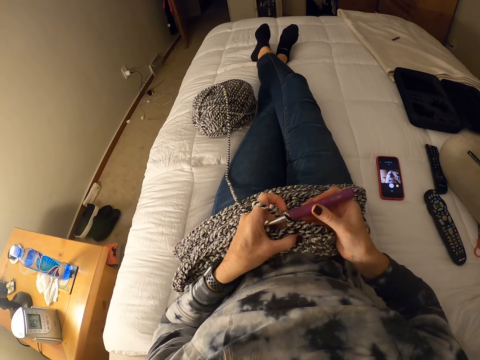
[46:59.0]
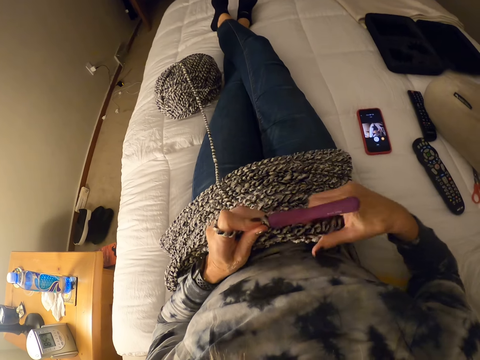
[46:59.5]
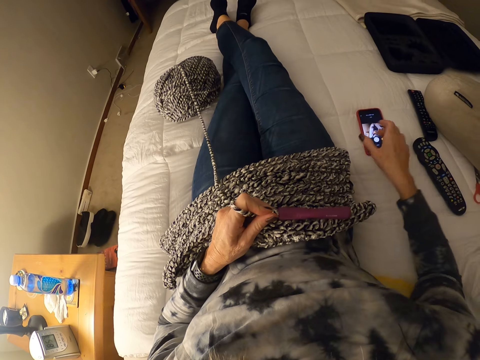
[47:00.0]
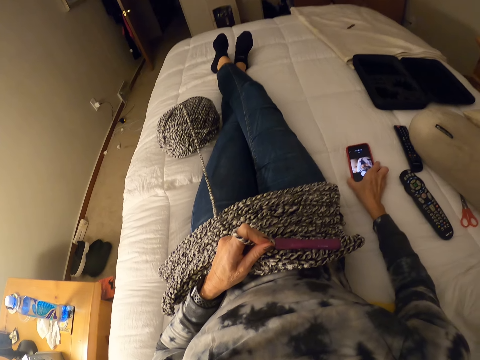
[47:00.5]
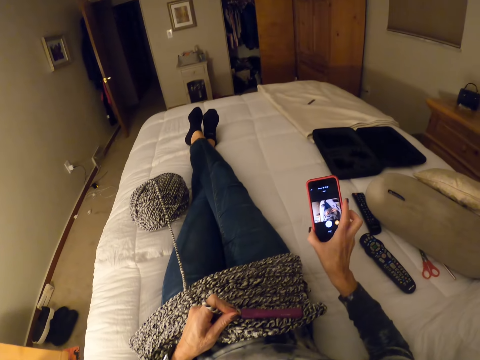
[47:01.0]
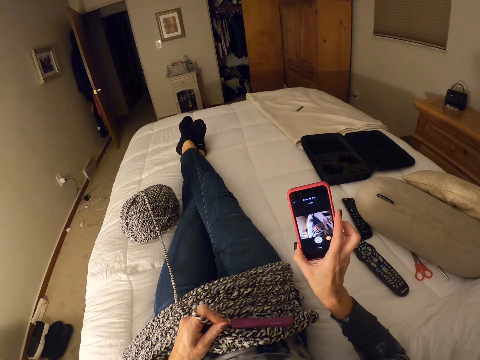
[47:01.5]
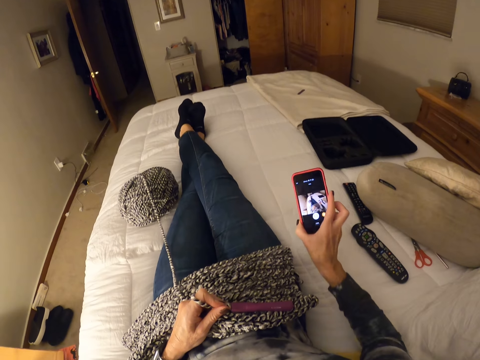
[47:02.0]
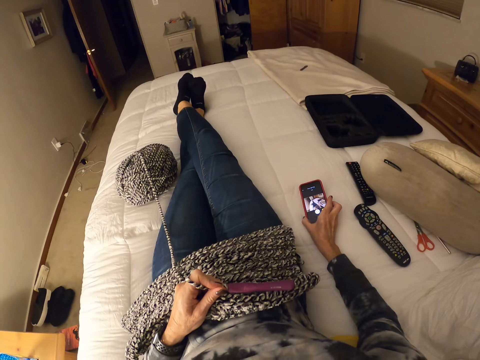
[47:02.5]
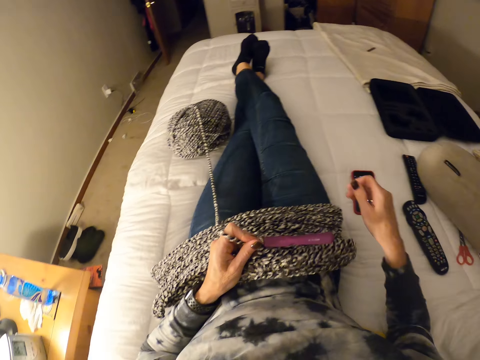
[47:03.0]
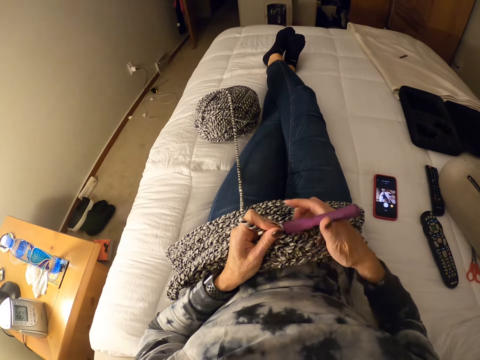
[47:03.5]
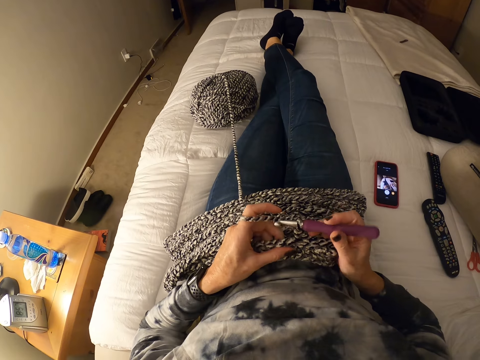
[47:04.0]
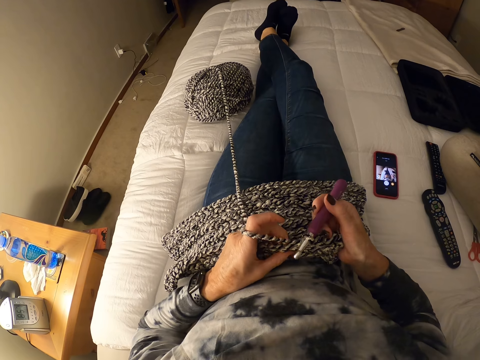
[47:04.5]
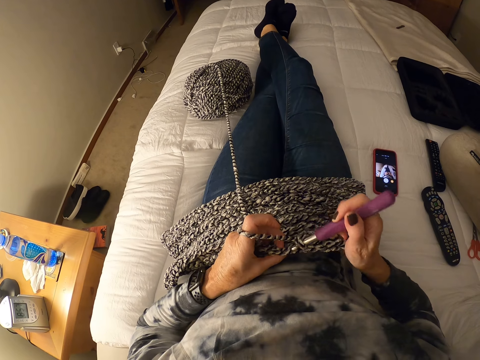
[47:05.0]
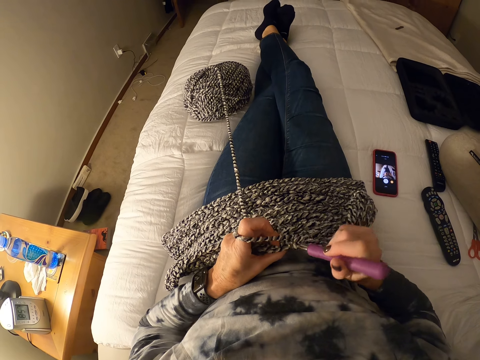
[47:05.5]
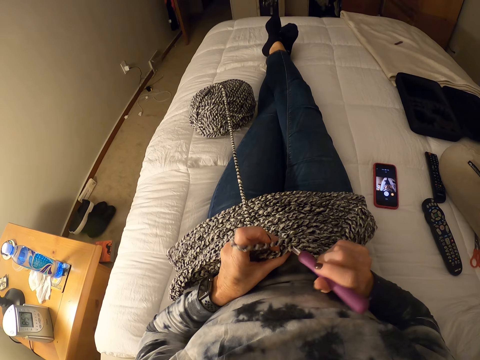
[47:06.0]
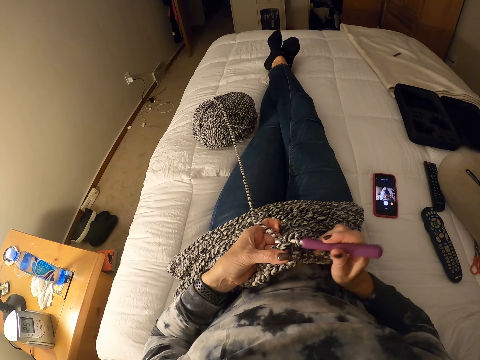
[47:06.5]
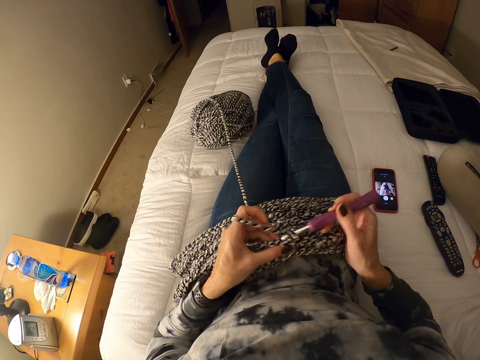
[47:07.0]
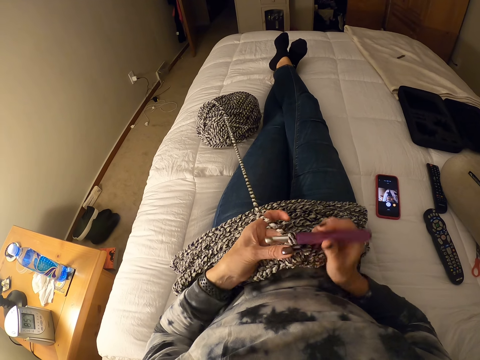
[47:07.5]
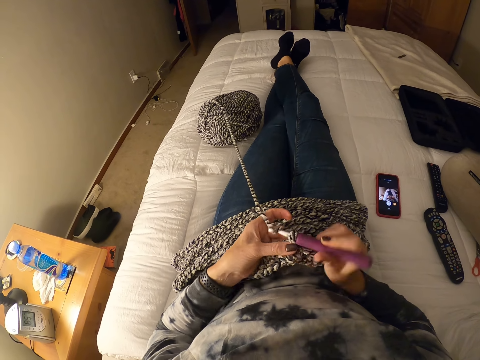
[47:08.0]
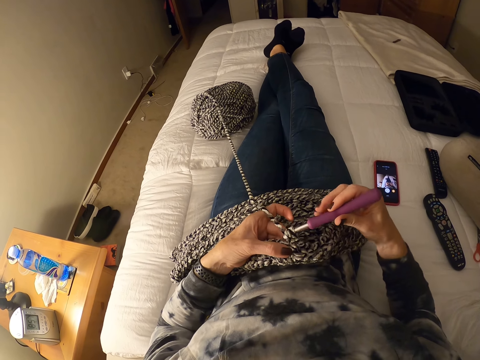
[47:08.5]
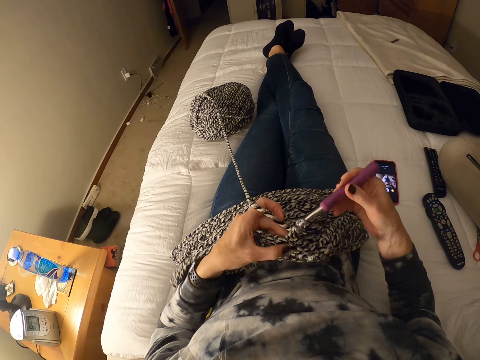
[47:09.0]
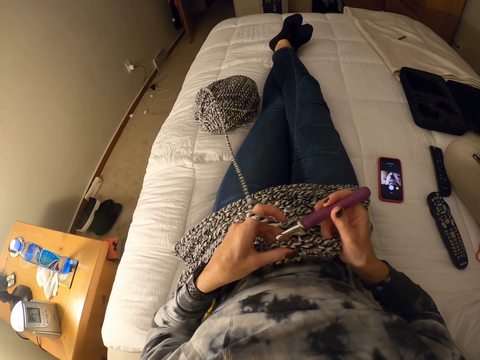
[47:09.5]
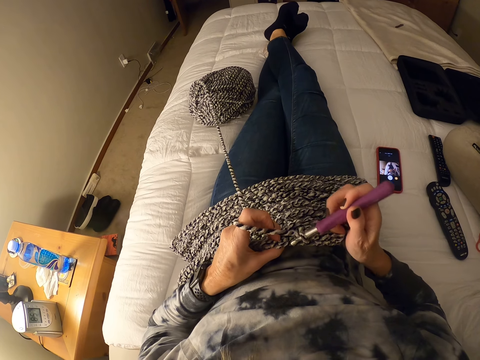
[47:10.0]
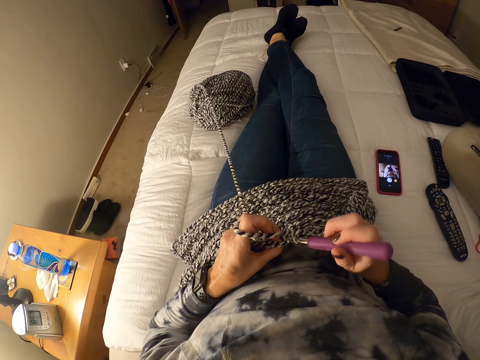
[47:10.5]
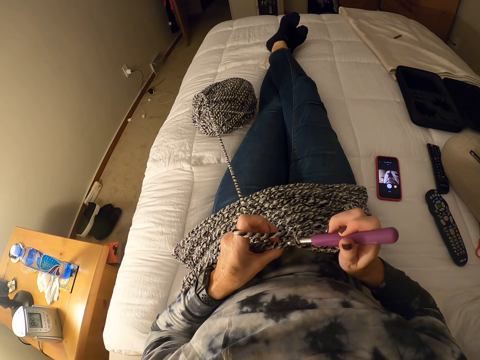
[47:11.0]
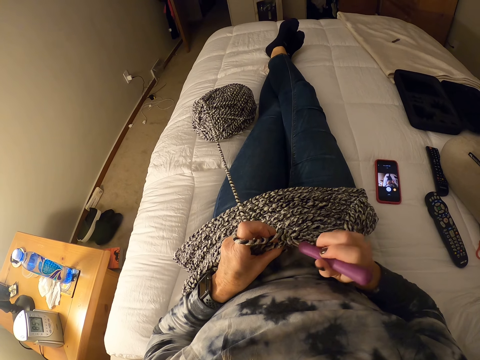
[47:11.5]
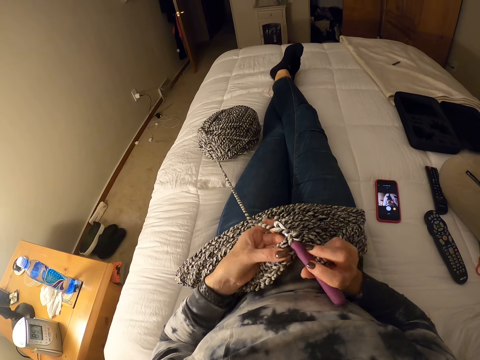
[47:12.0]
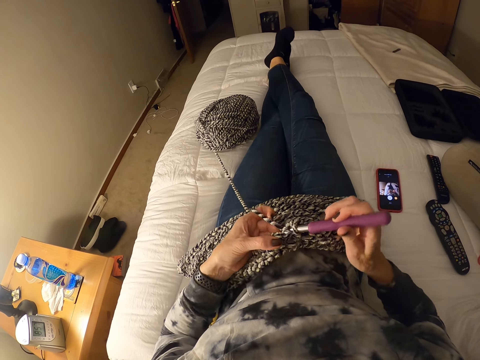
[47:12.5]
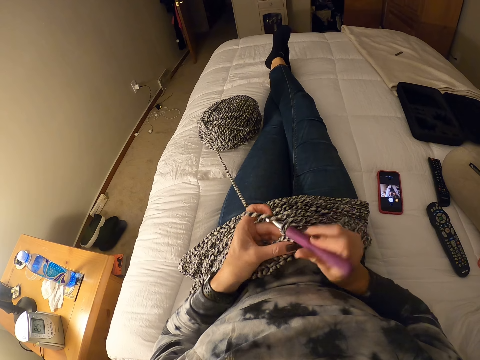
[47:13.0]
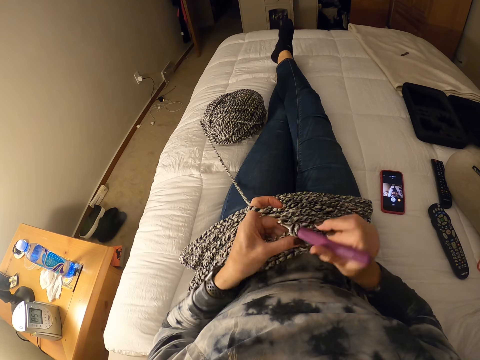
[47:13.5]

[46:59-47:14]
The camera wearer stops crocheting. She picks up her phone from the bed with her right hand. She checks on the phone. She drops the phone on the bed. She crochets with a yarn.

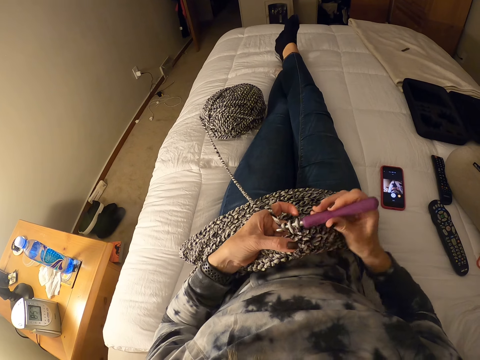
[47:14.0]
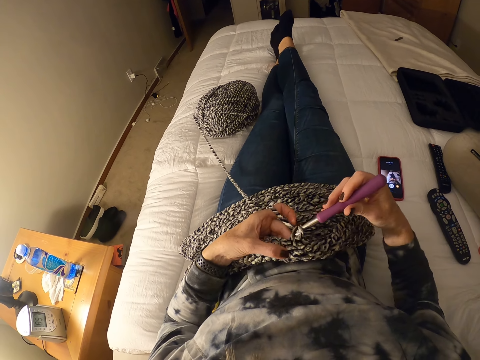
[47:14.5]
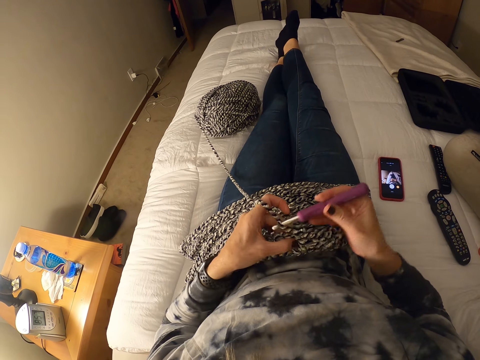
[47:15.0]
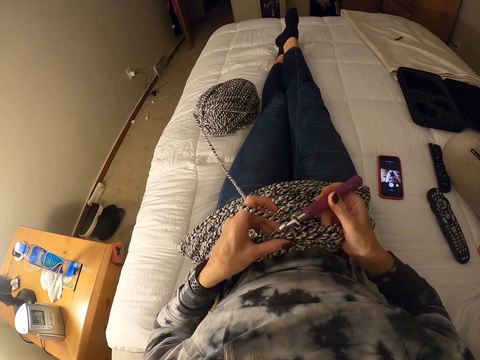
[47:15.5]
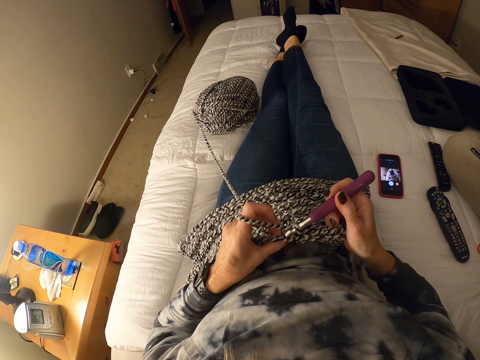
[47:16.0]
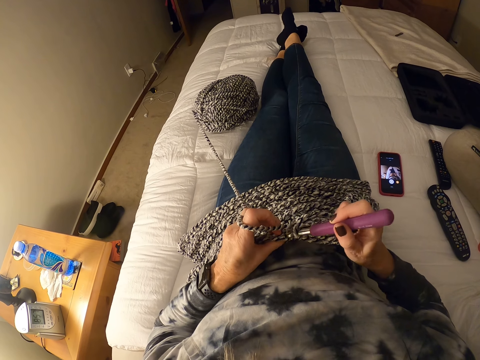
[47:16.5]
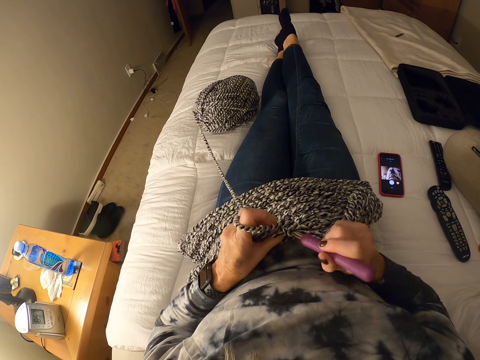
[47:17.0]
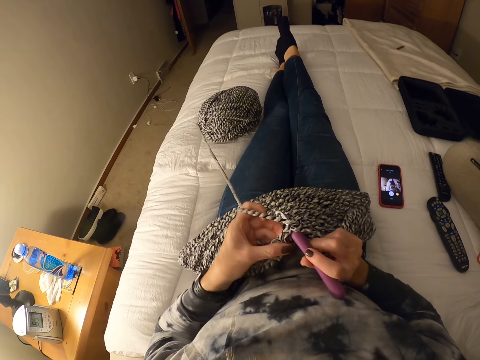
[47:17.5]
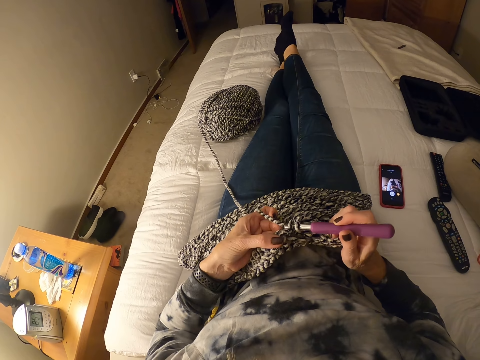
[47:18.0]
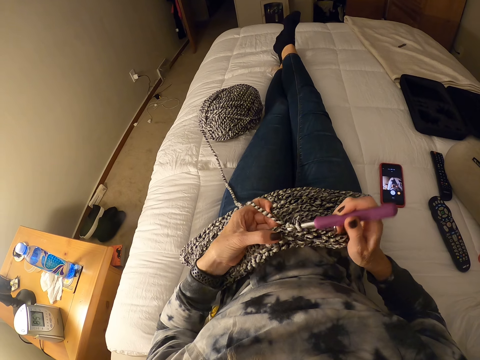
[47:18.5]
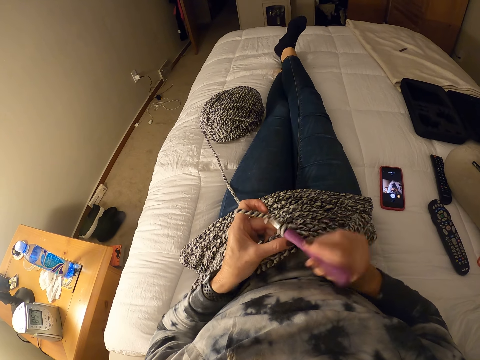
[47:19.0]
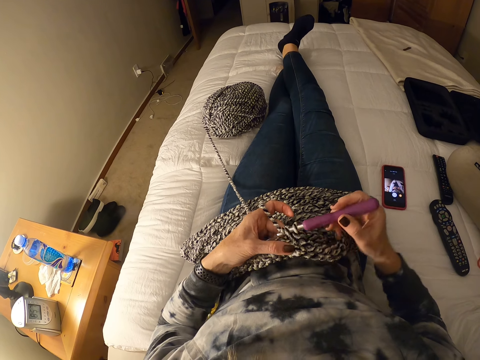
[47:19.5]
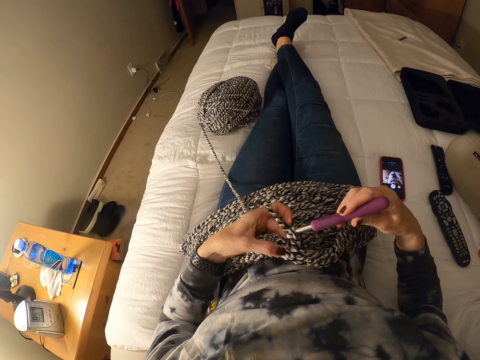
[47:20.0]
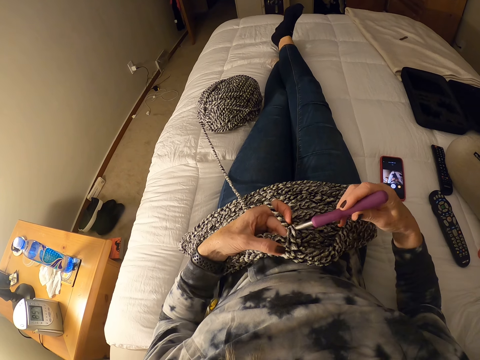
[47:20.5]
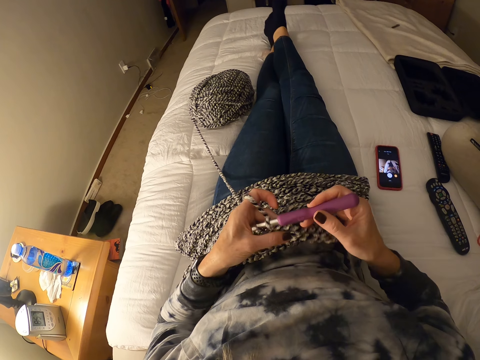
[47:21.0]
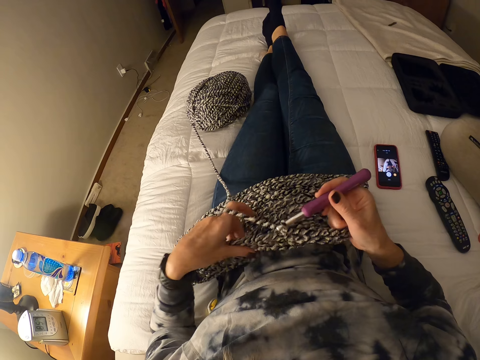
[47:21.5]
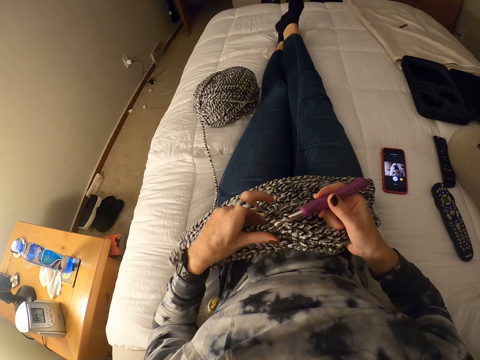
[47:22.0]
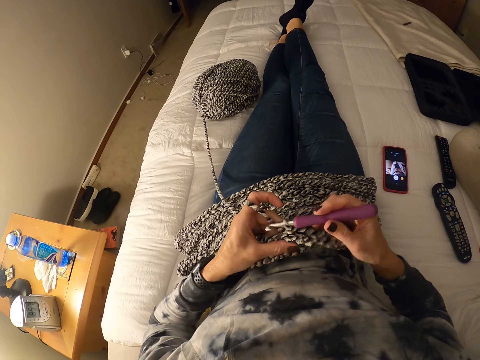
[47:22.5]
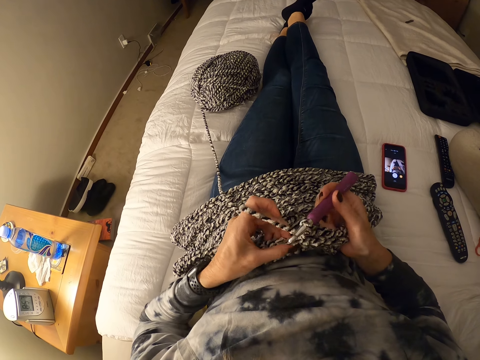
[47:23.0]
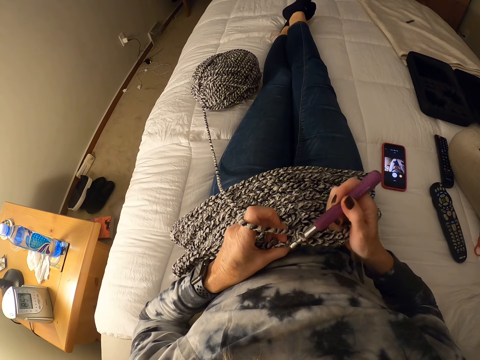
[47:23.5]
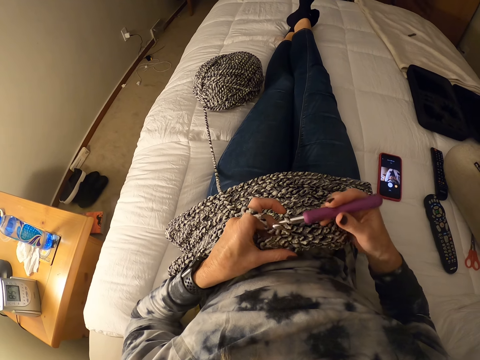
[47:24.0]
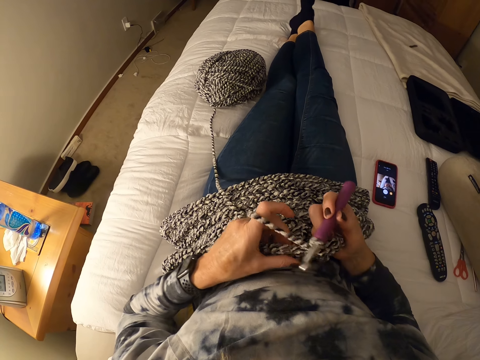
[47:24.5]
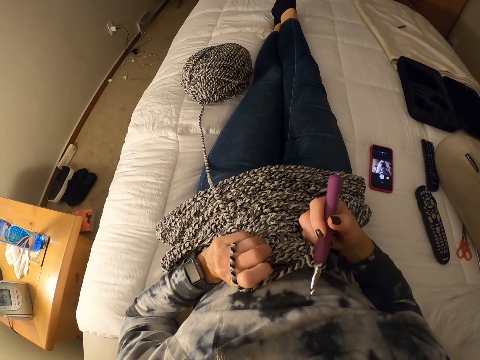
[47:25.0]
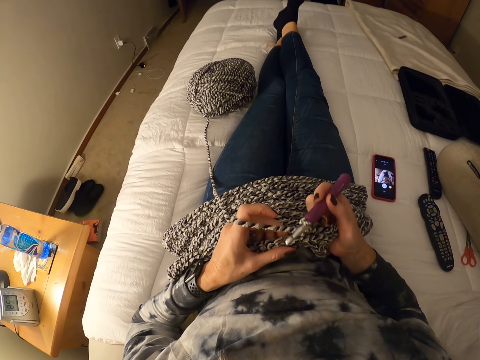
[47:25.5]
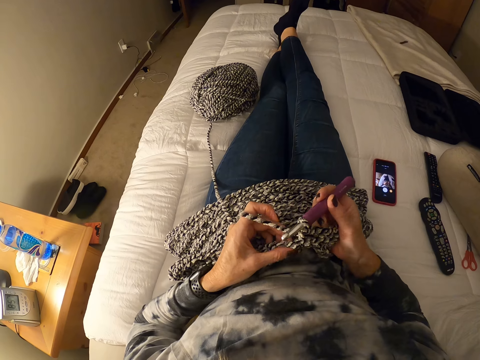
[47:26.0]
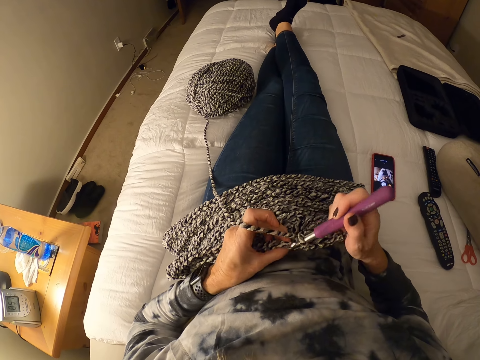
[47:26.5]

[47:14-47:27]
The camera wearer adjusts the yarn. They stretch the fabric. They knit the fabric. They check the fabric.
